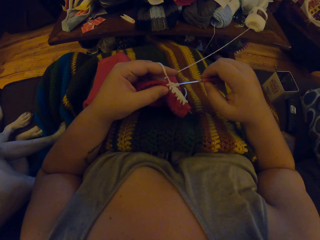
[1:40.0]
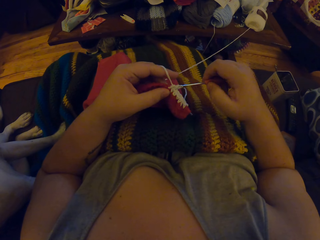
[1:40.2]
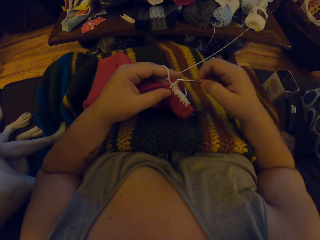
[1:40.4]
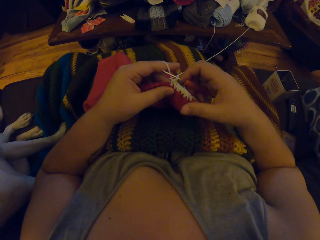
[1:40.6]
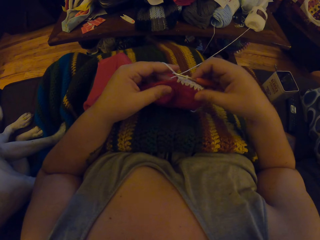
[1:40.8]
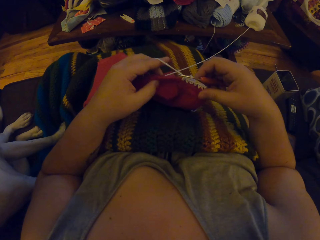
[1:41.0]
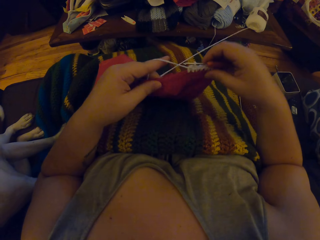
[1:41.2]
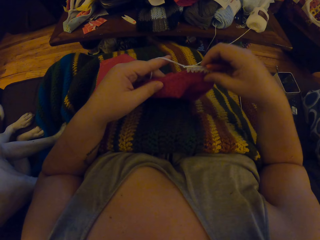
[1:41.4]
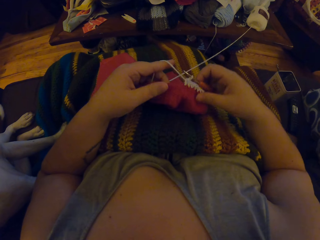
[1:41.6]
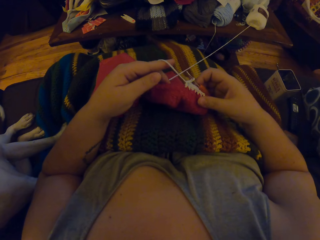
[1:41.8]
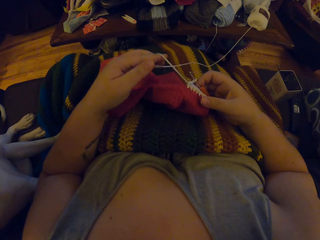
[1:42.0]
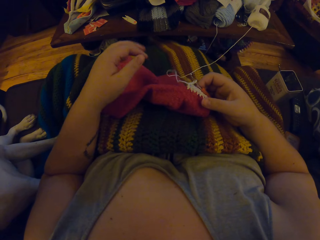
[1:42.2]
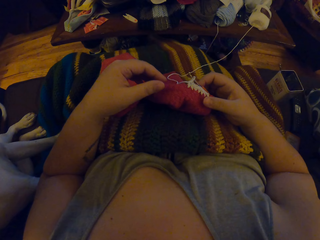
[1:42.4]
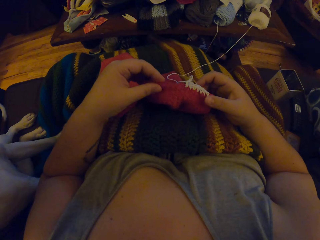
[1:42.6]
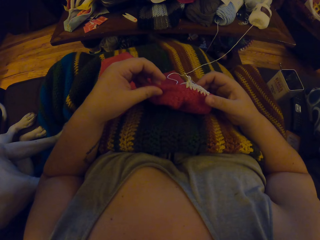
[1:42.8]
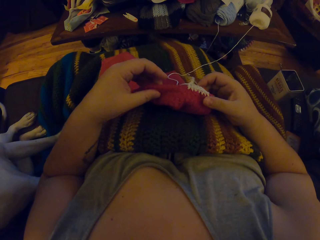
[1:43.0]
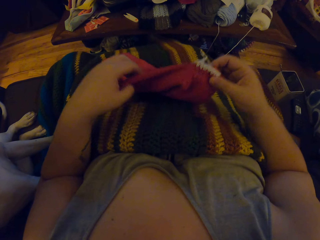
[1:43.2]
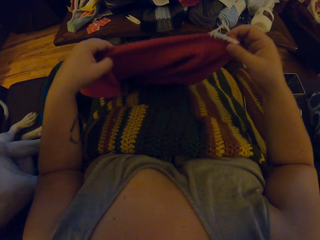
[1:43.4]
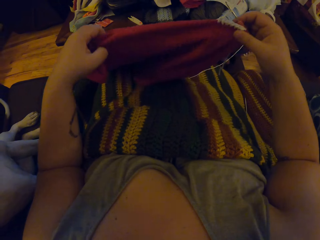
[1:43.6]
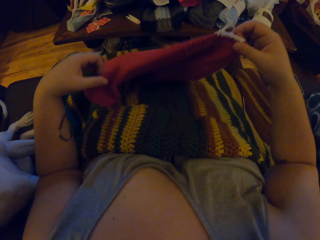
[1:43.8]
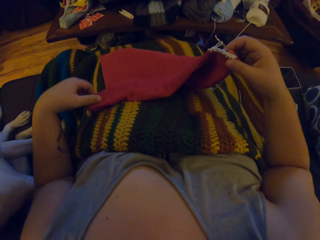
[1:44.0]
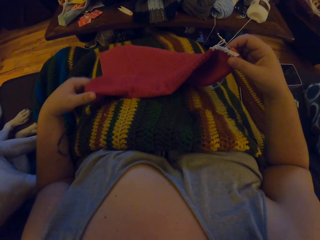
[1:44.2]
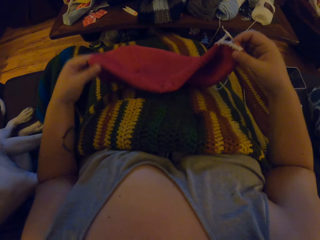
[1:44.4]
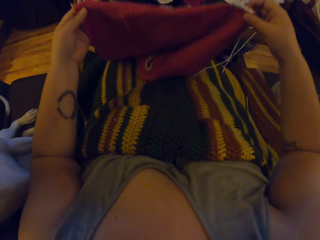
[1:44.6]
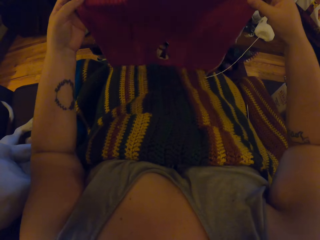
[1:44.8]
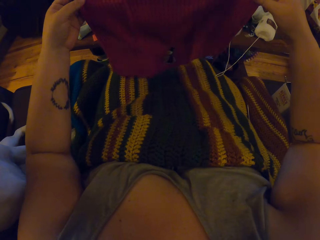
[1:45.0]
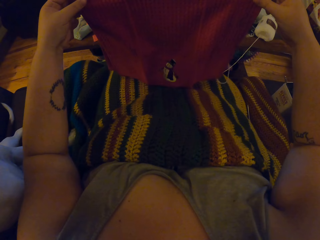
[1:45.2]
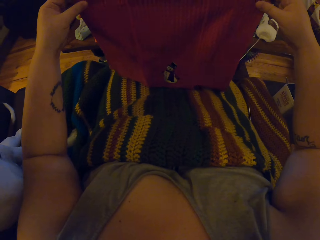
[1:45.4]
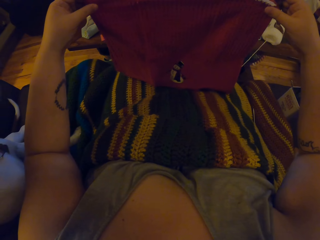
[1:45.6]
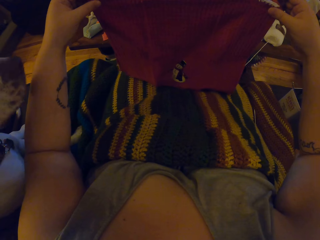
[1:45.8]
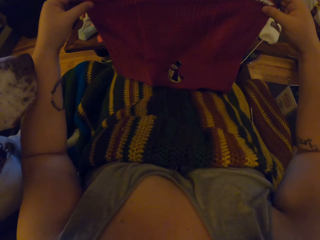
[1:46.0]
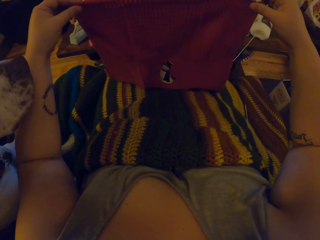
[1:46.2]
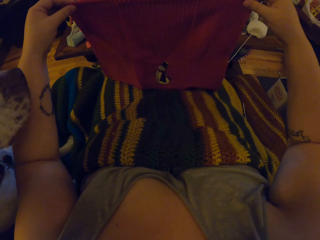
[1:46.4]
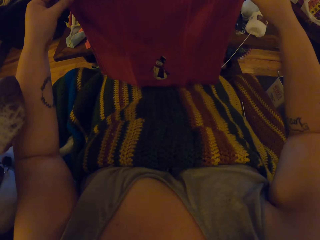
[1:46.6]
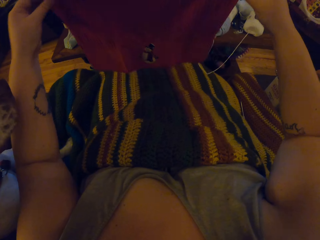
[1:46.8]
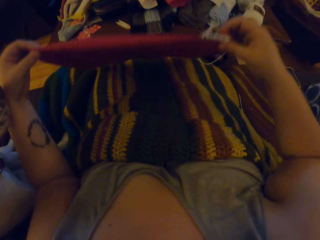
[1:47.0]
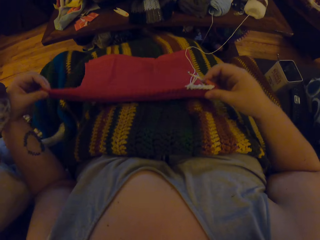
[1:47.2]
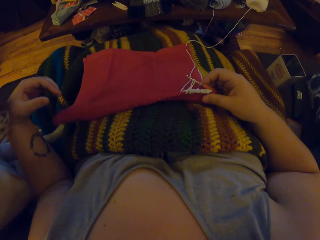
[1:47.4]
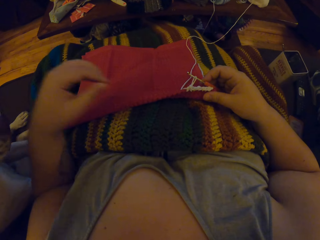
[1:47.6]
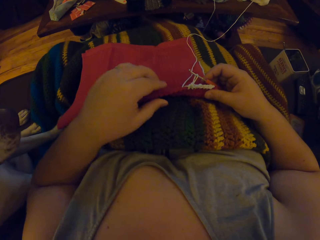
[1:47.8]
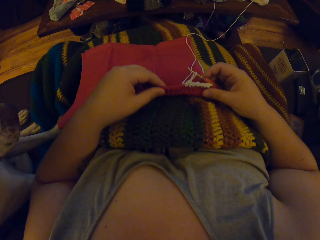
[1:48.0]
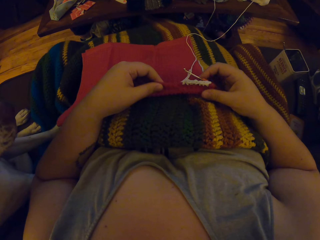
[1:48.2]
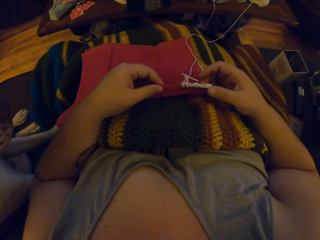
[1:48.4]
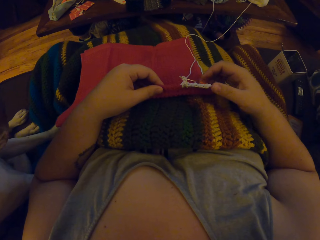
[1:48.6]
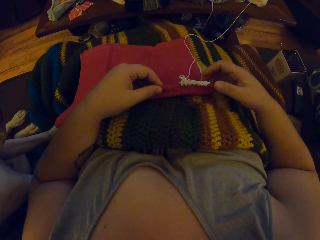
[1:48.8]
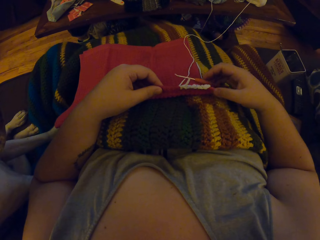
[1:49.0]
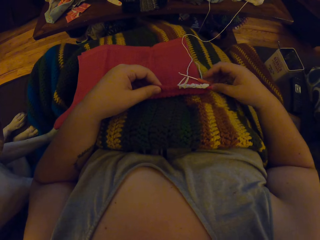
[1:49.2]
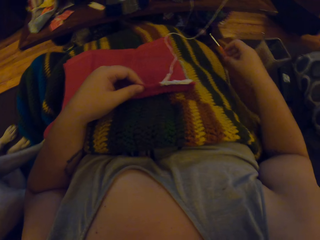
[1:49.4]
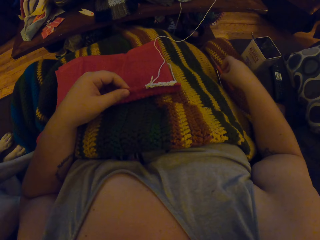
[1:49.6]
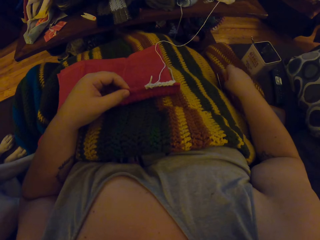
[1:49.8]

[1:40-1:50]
The camera wearer adjusts the cloth with her hands. She looks at the fabric. She lifts the fabric. She adjusts the cloth with her hands again. She places the fabric on her lap. She lifts the fabric again. She looks at the fabric again. She places the fabric on her lap again.

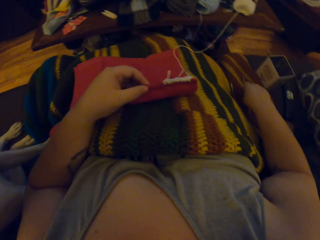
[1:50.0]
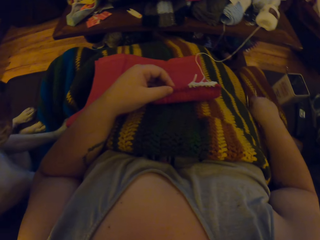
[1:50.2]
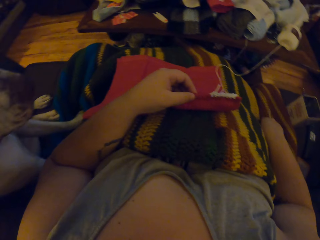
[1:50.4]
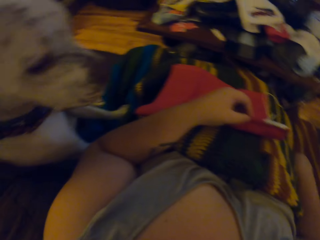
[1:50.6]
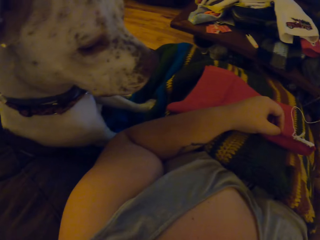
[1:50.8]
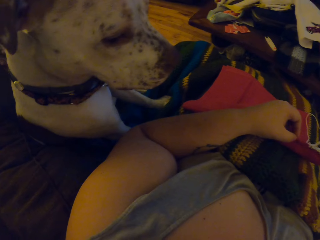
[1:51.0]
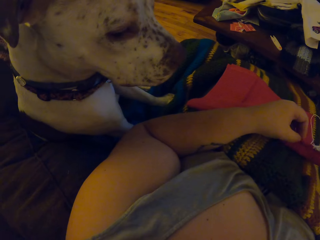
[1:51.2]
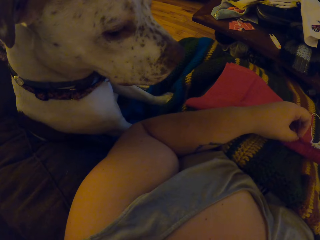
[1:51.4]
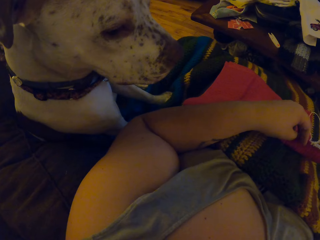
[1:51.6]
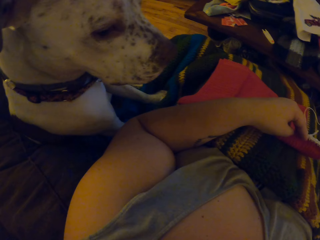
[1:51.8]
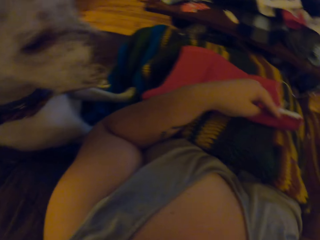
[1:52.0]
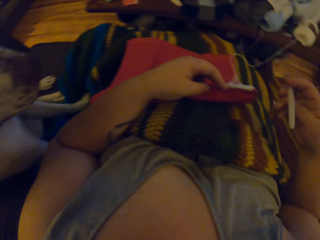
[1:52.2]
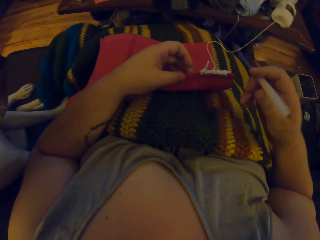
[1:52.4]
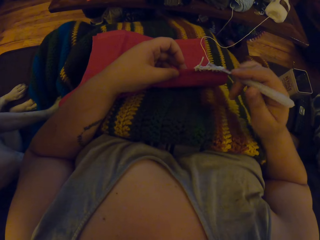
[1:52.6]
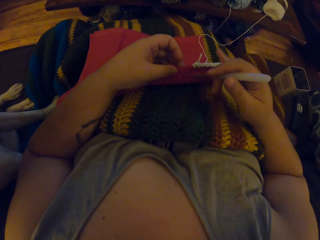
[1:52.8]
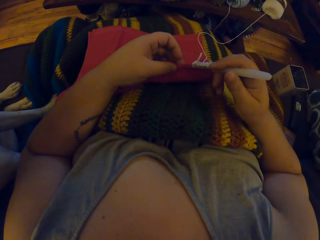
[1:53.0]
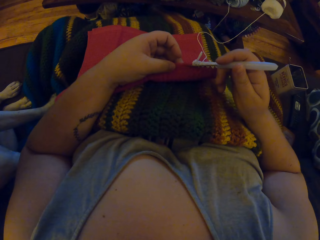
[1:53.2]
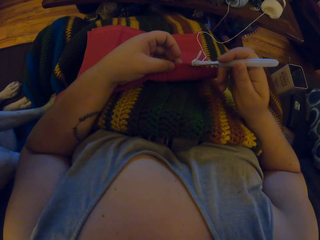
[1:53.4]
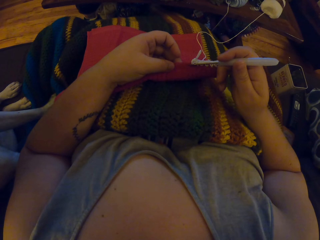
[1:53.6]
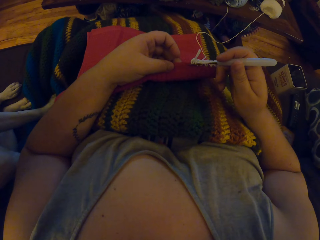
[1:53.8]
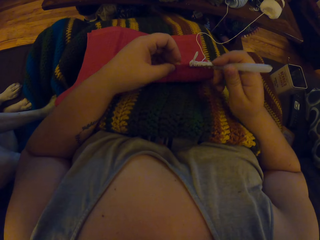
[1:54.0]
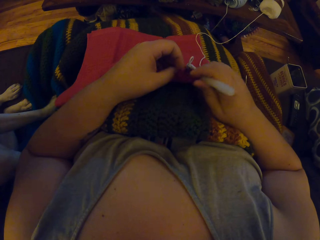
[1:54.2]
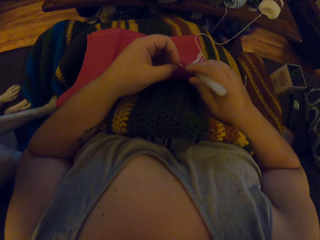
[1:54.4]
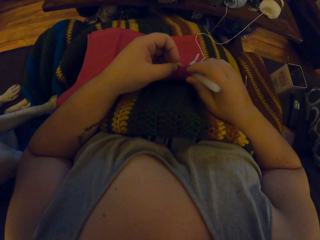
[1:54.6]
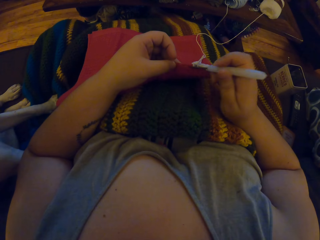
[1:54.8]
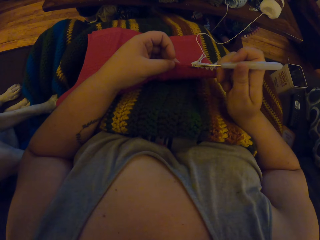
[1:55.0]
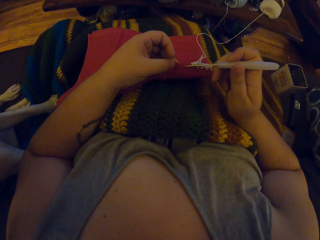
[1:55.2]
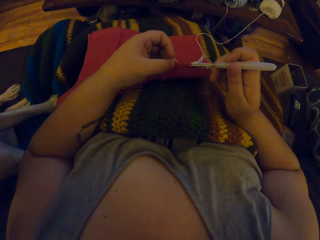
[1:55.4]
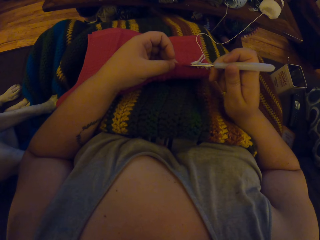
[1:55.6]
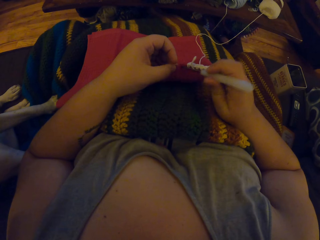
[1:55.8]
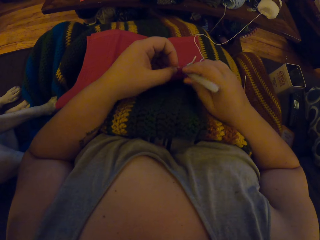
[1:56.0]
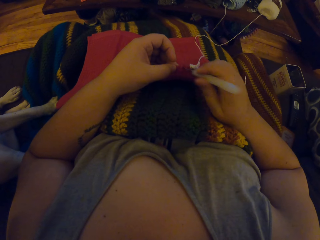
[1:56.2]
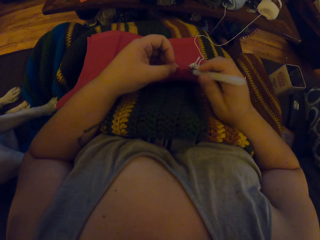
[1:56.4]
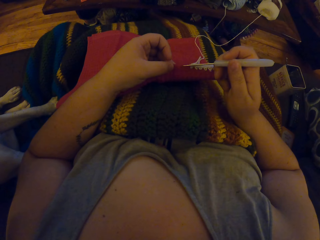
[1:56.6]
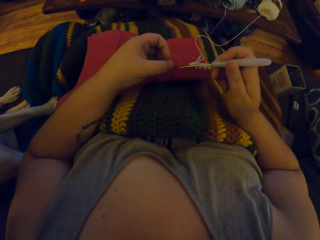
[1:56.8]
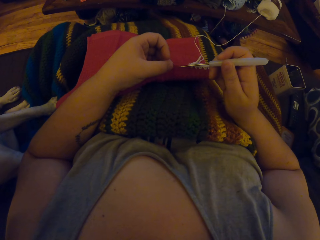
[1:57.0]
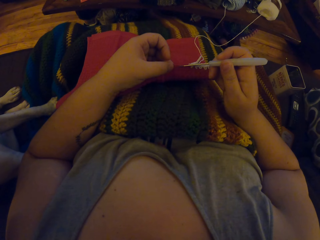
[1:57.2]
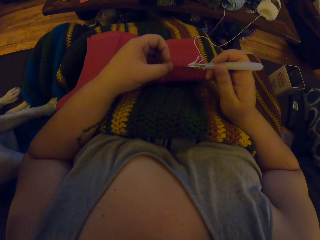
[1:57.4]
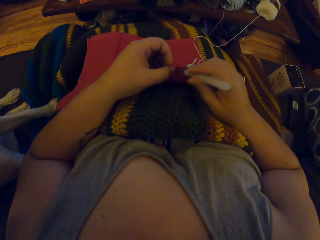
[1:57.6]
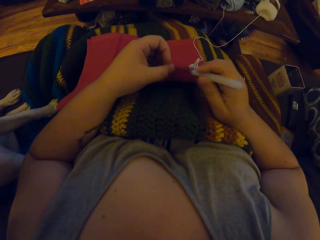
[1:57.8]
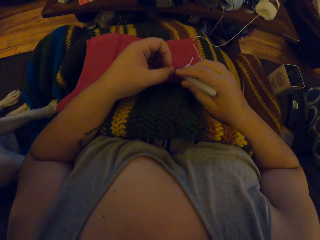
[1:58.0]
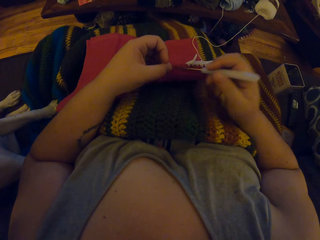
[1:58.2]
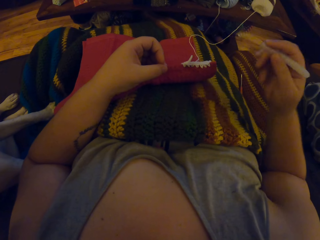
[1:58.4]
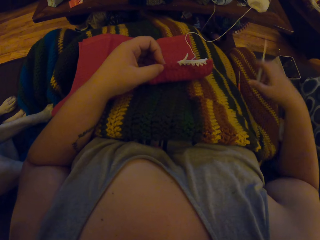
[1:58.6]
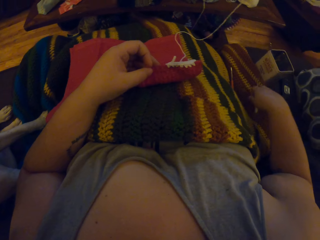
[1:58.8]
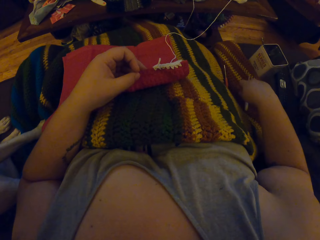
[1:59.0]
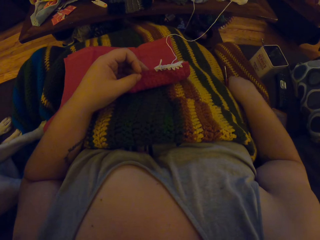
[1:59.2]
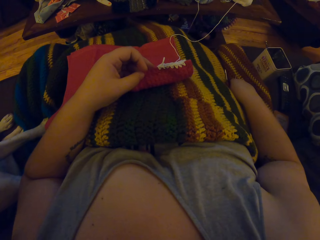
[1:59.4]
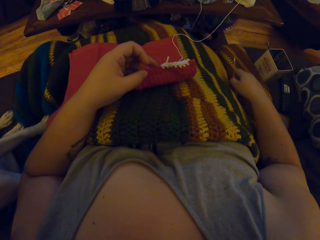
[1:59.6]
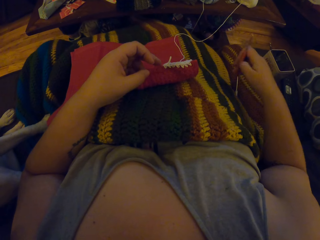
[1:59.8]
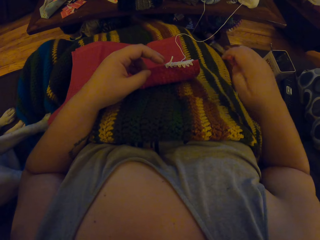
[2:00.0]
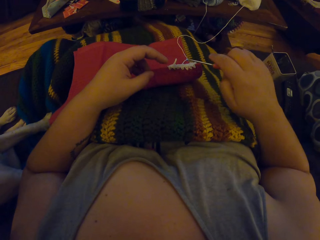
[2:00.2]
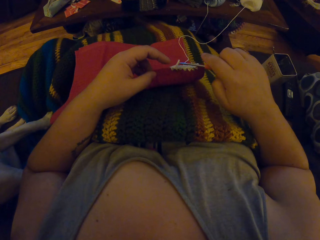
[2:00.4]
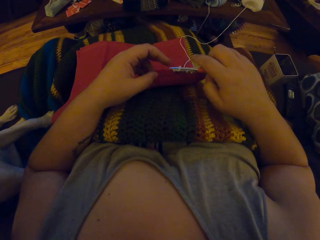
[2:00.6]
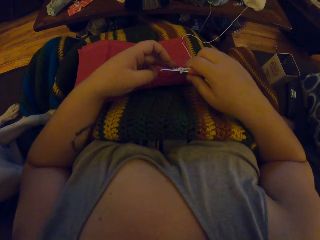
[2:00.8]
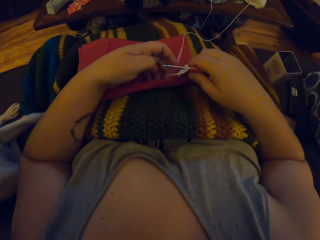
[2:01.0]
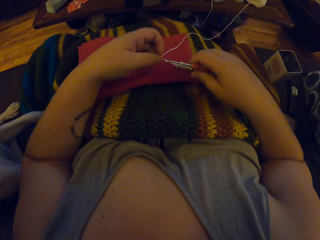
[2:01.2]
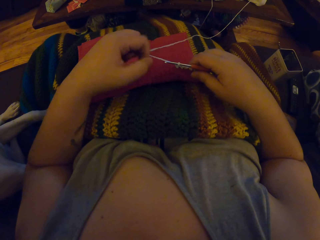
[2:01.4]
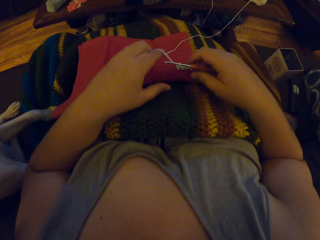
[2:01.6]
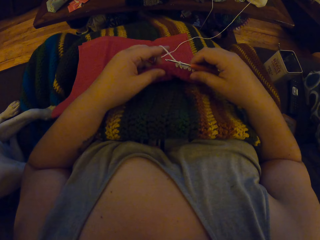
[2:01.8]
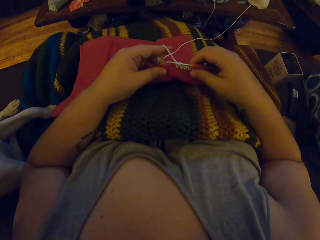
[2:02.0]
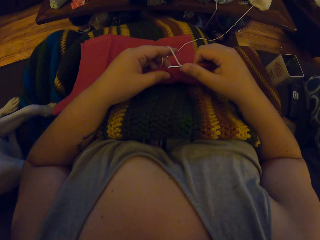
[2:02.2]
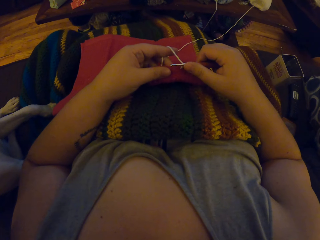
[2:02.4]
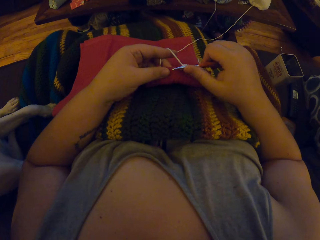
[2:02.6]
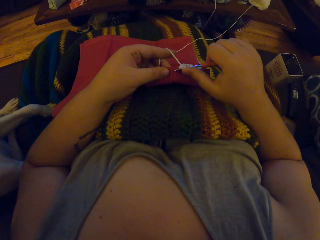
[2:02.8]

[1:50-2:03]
The camera wearer drops the orange crochet hook on the chair. She picks up the white crochet hook with her right hand. She pierces the cloth with the white crochet hook. She drops the white crochet hook on the chair. She picks up the orange crochet hook with her right hand. She wraps the yarn around the finger of her left hand.
